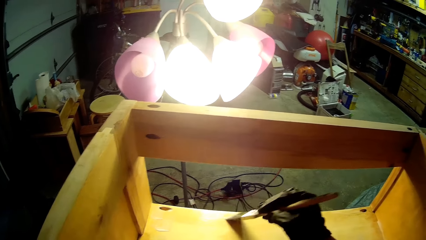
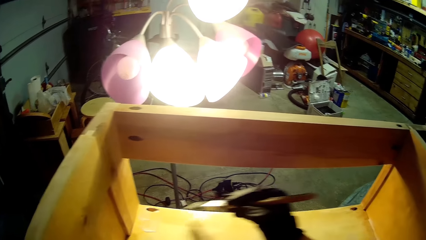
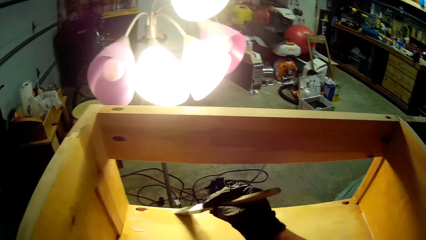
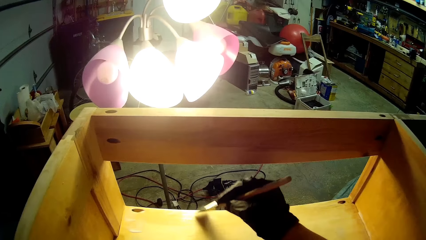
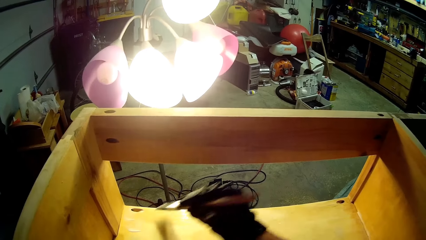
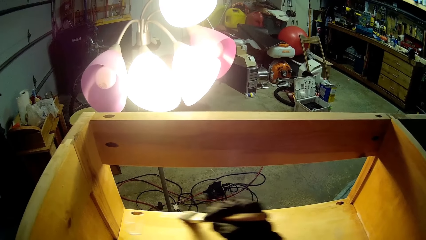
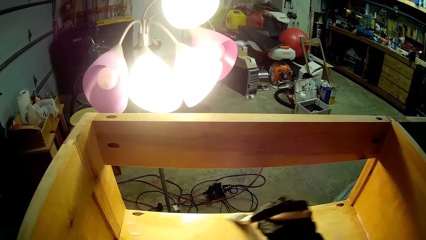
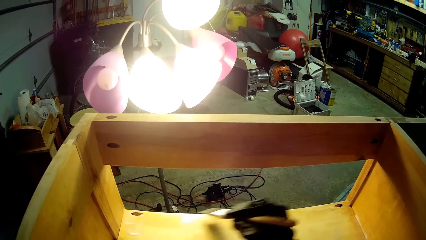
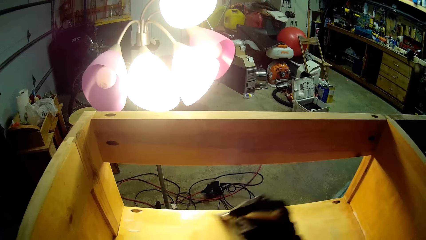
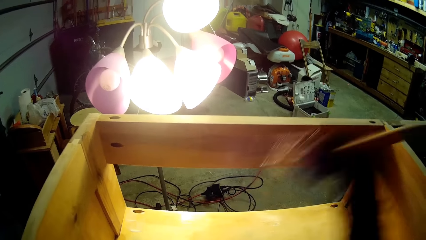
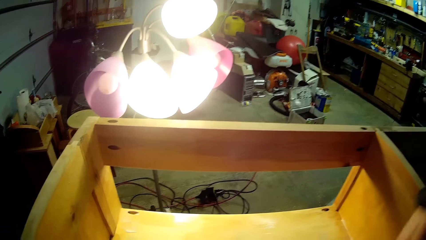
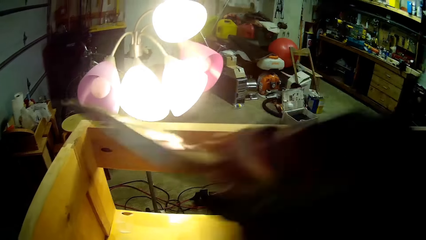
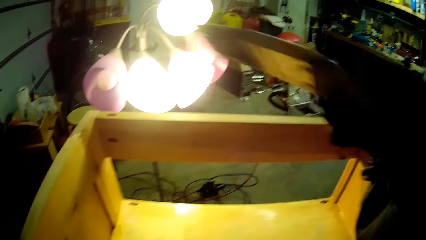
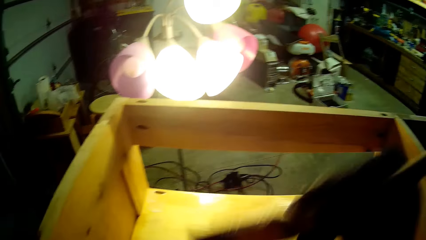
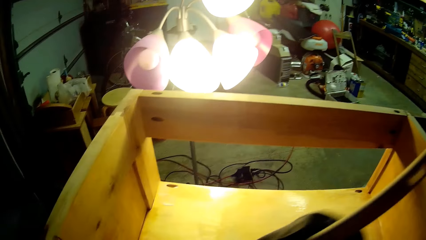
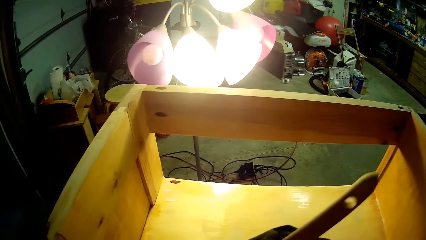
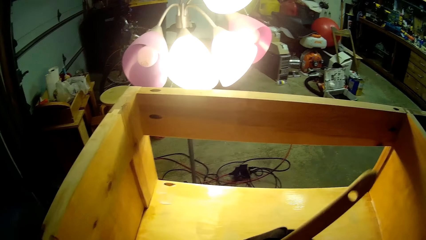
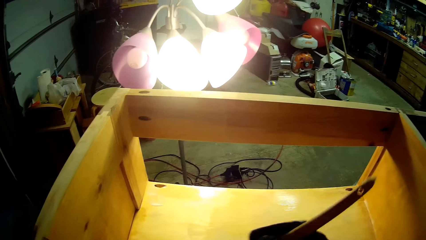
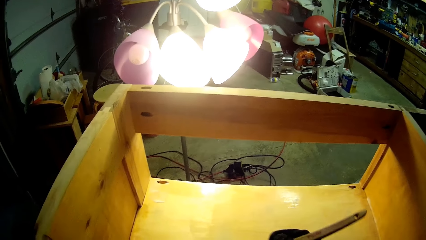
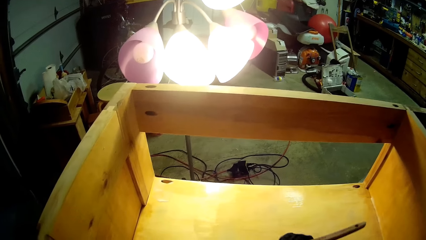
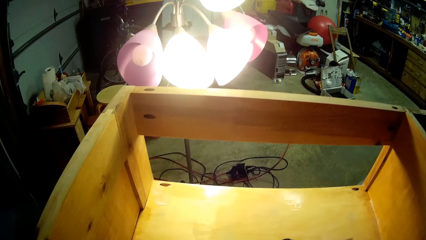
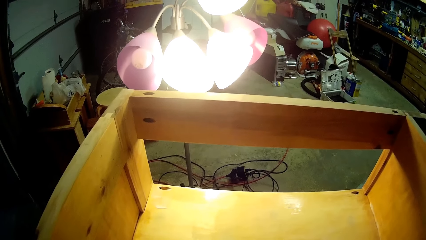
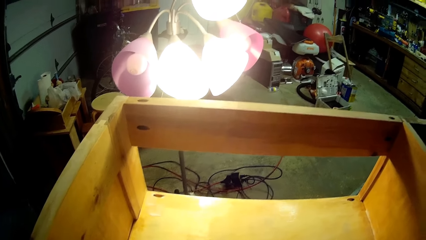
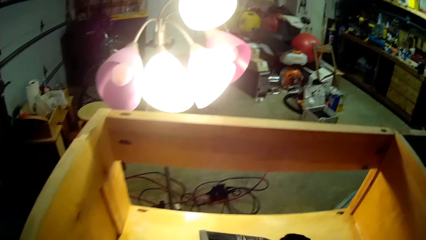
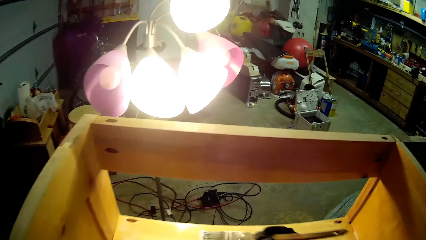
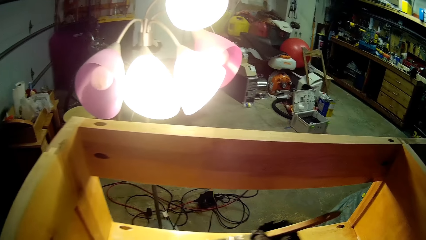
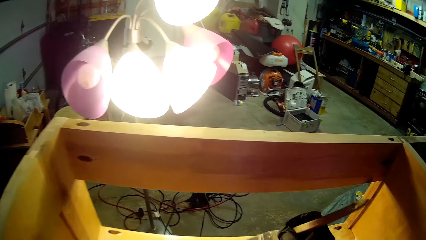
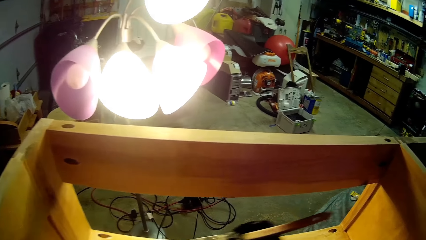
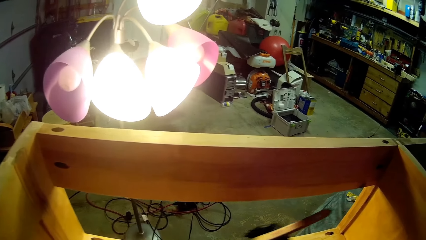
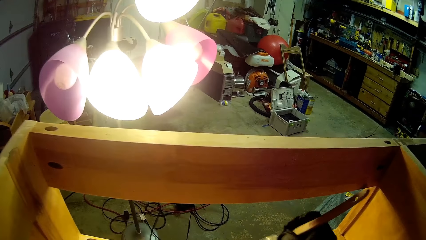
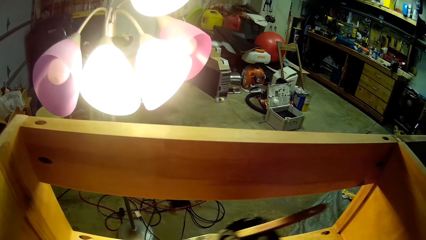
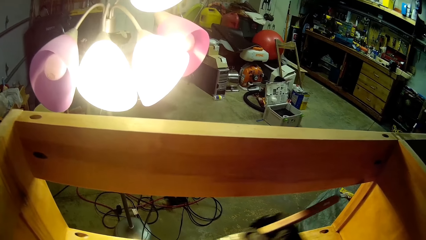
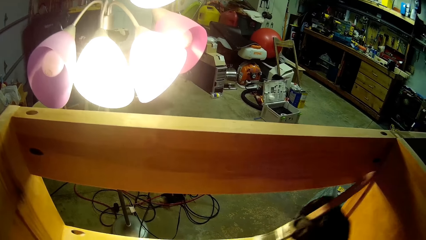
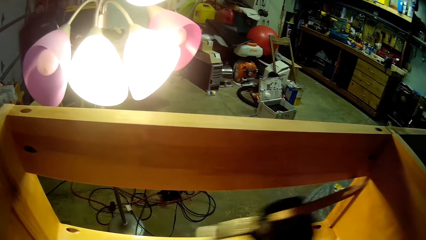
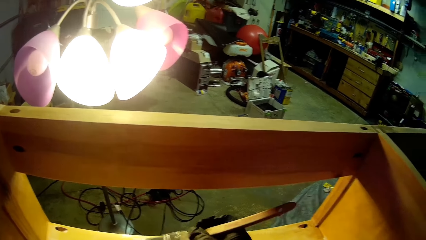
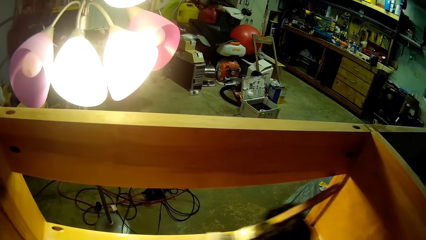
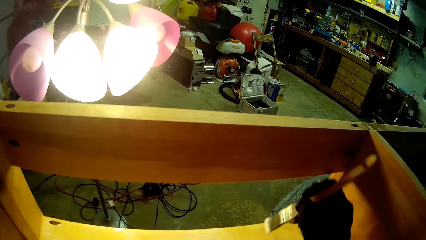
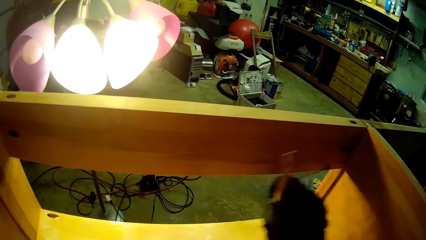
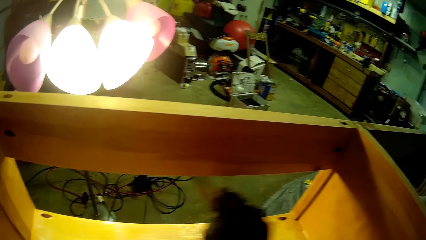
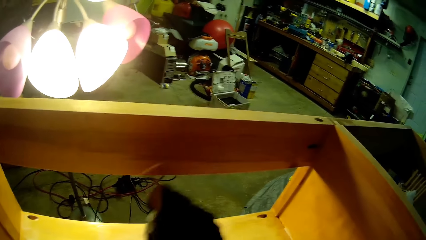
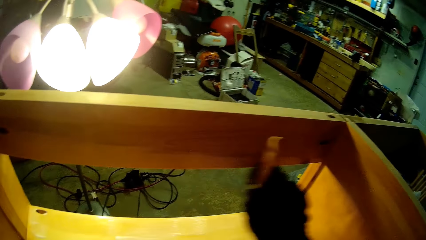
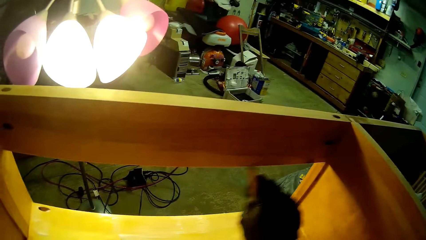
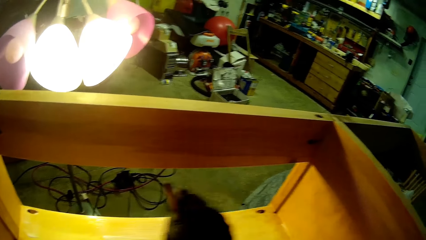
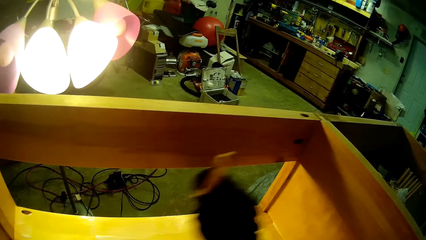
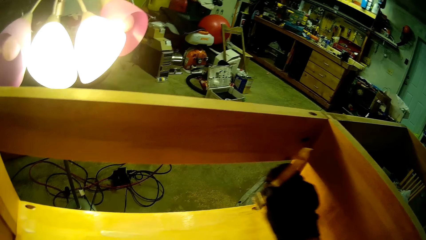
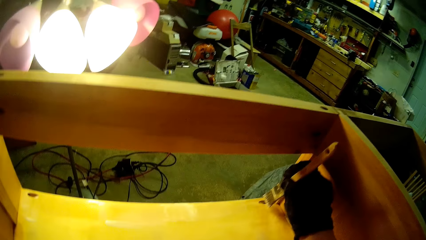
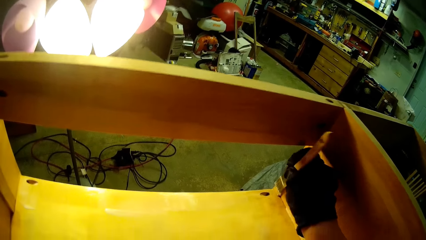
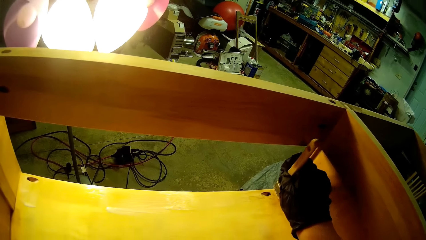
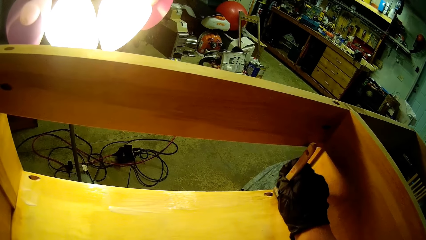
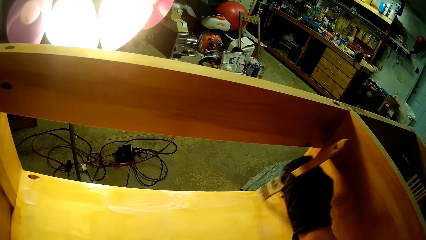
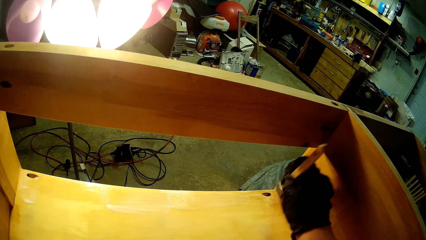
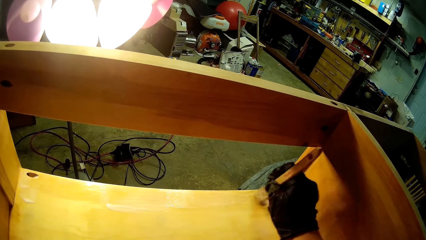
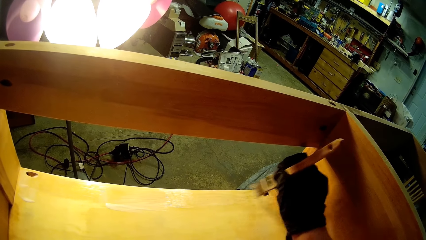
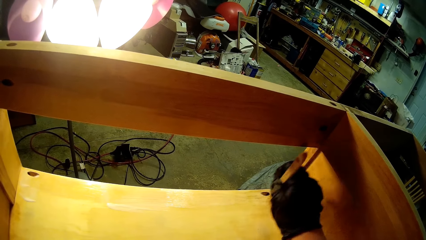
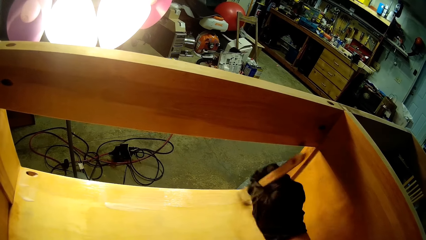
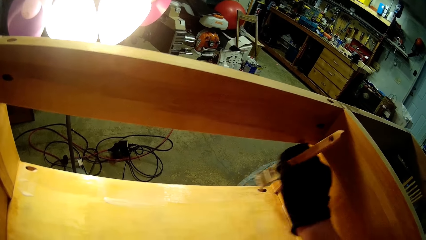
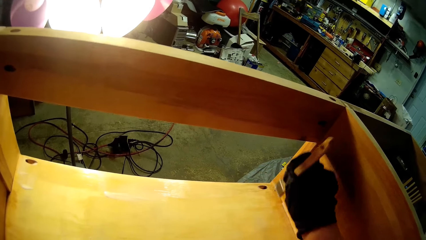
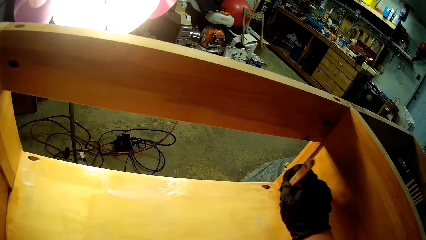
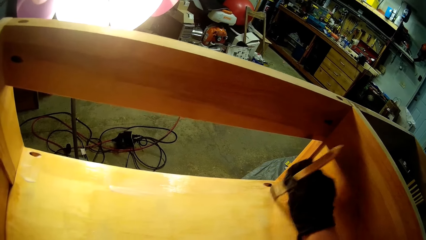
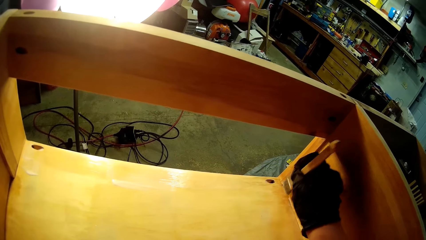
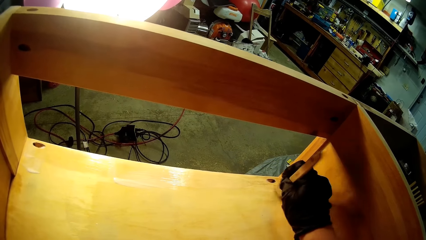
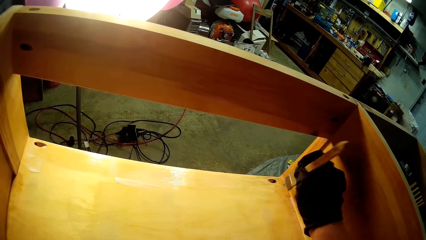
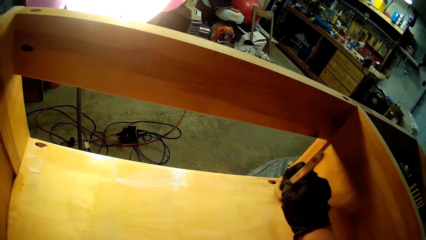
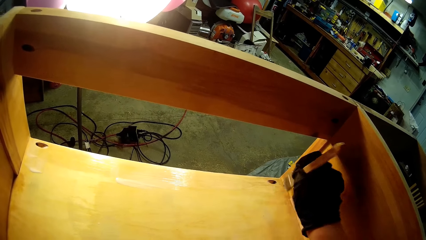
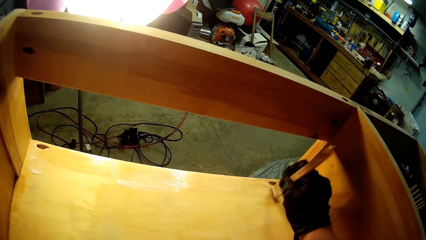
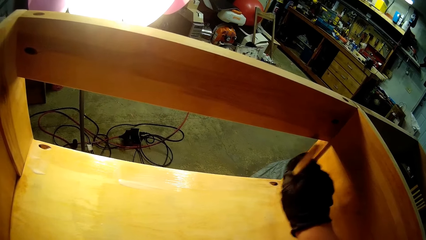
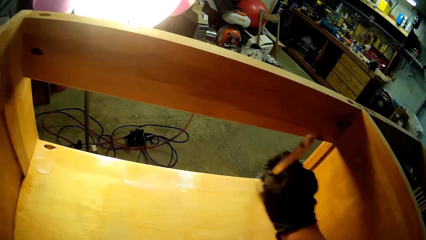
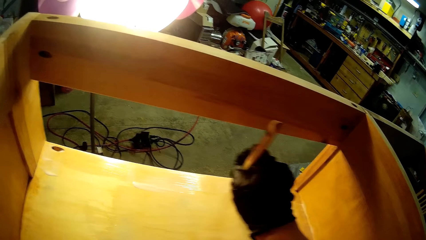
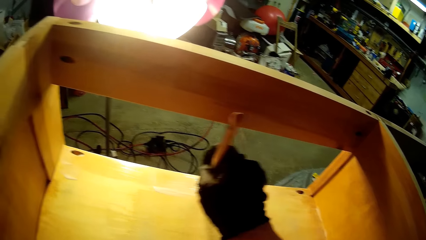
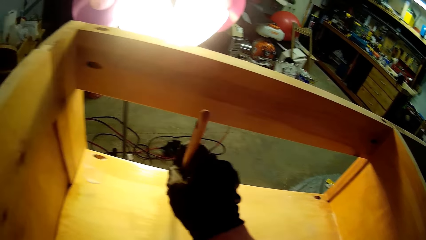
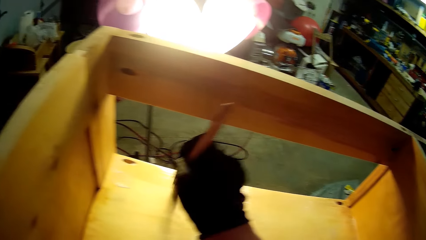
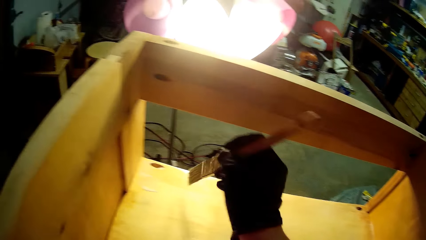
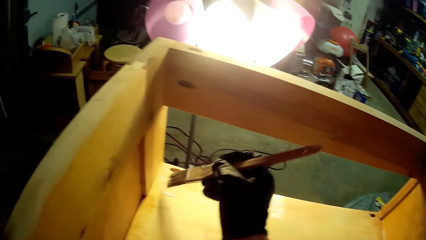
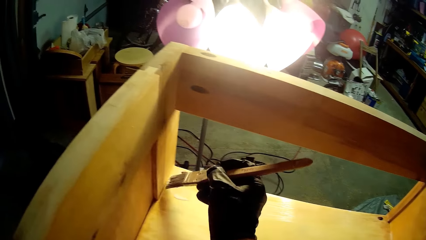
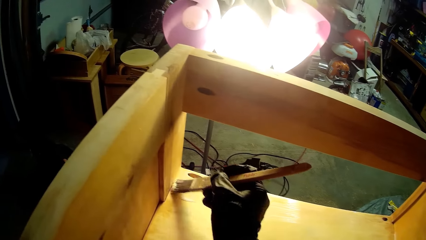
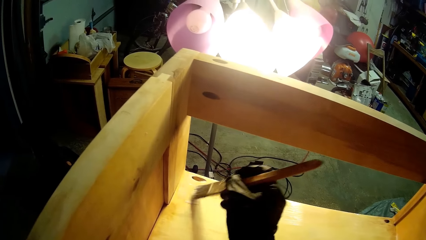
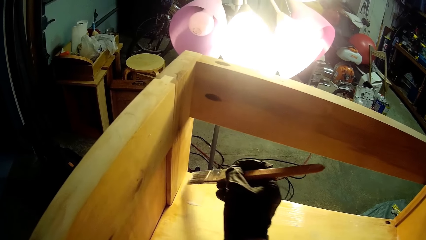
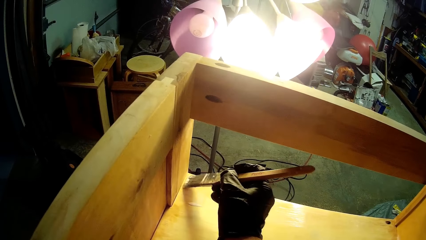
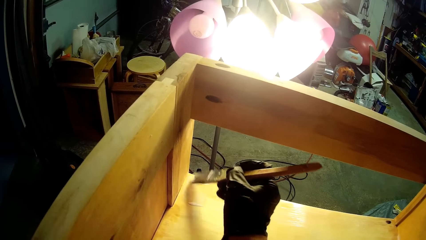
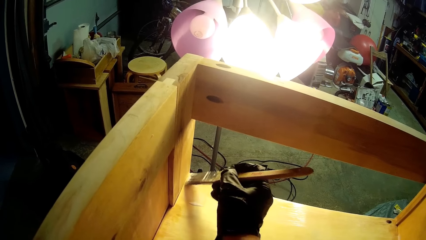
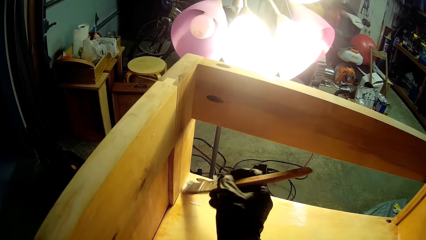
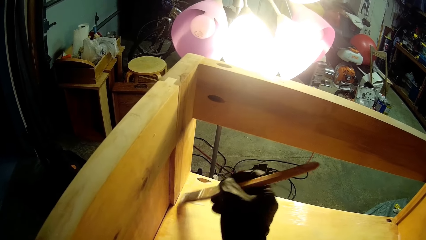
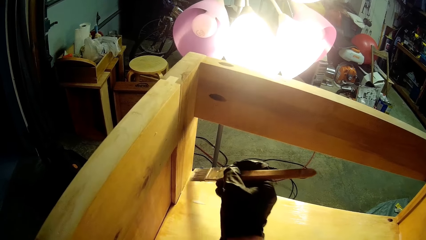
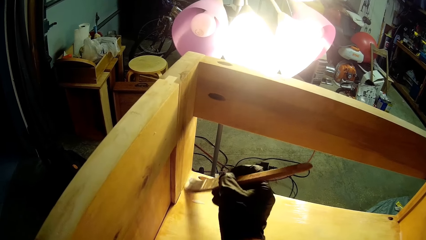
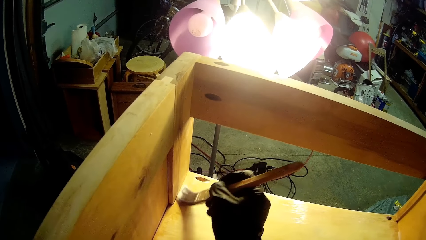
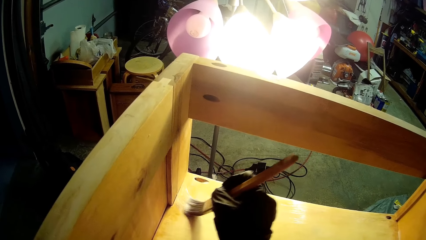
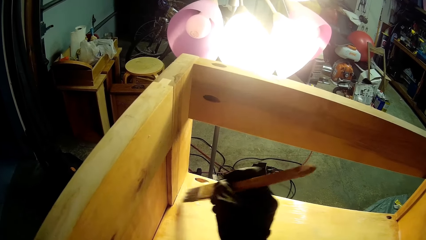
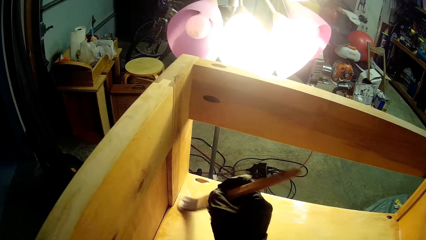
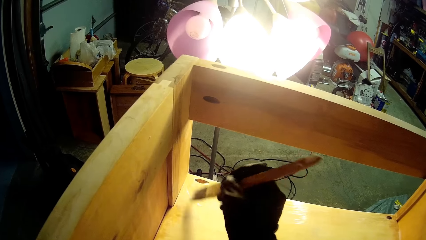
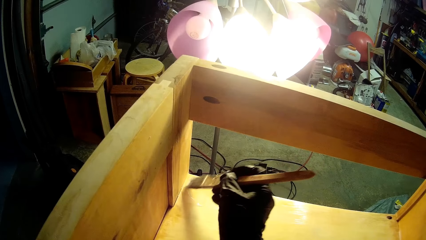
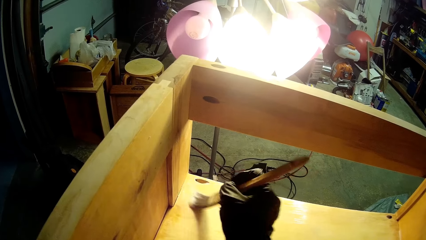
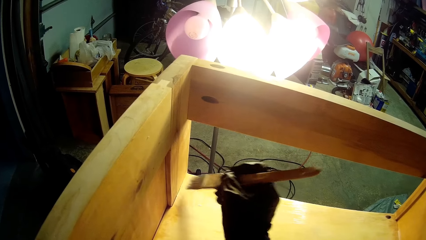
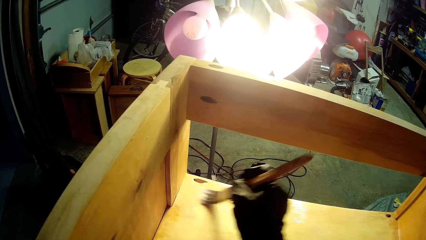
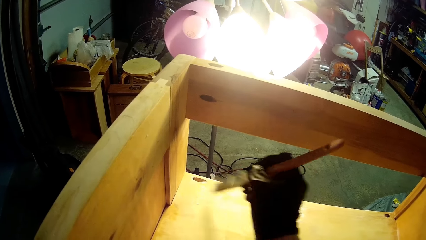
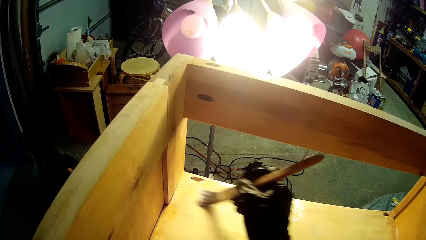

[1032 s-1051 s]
The camera wearer shakes the brush in the air. They dip the brush in the can. They paint the wooden structure.
